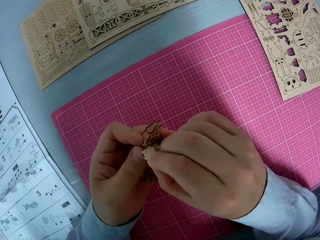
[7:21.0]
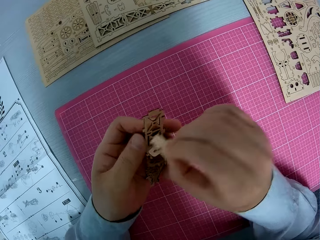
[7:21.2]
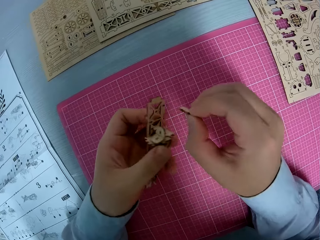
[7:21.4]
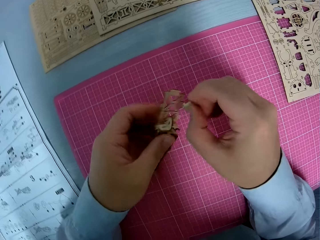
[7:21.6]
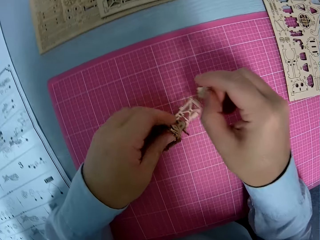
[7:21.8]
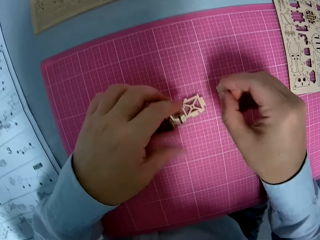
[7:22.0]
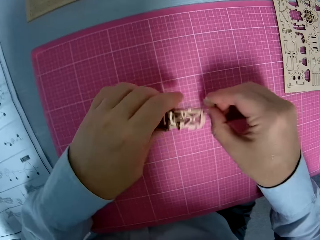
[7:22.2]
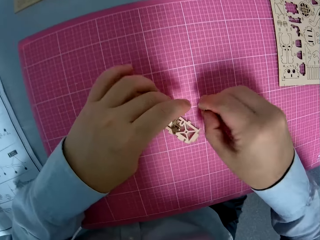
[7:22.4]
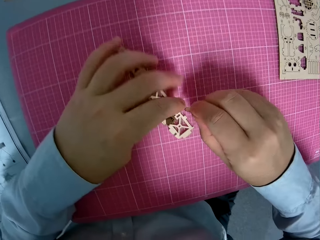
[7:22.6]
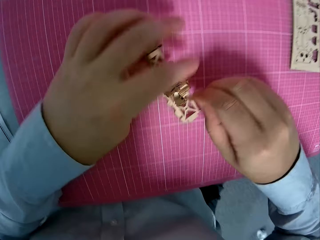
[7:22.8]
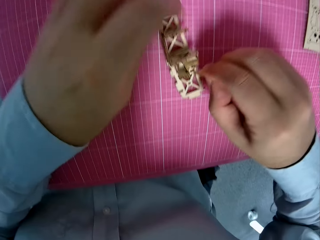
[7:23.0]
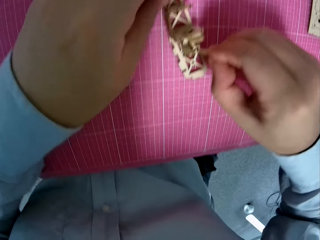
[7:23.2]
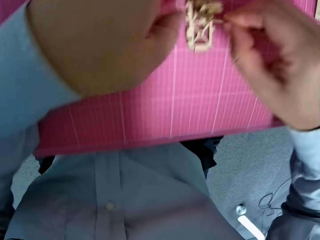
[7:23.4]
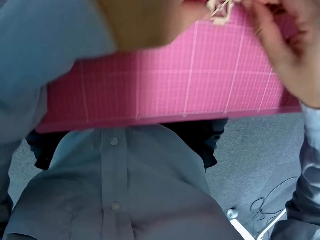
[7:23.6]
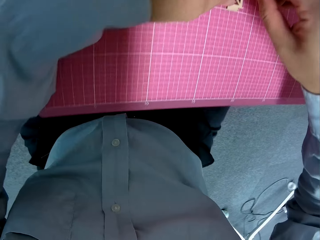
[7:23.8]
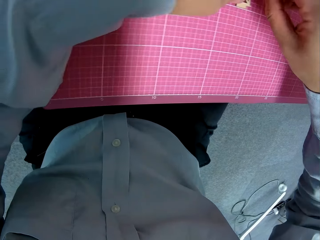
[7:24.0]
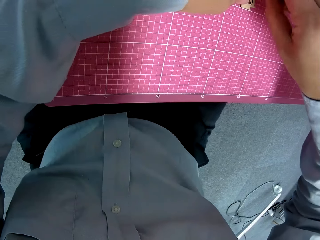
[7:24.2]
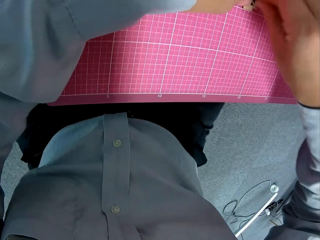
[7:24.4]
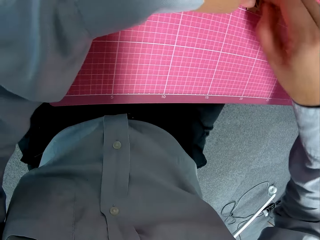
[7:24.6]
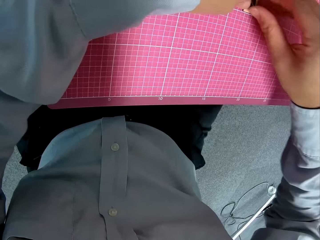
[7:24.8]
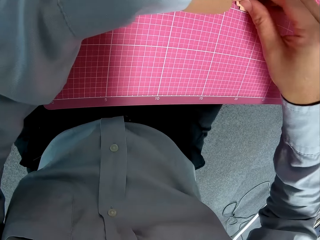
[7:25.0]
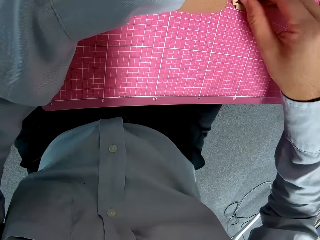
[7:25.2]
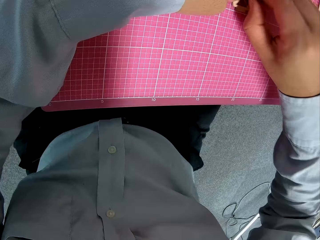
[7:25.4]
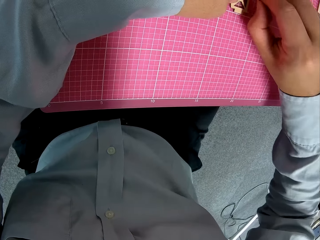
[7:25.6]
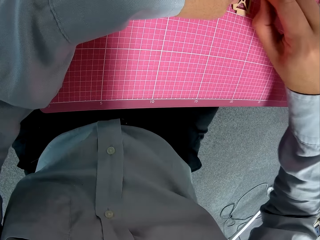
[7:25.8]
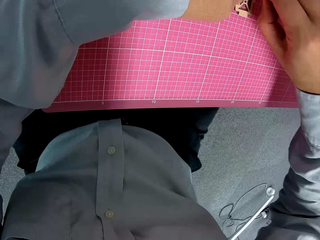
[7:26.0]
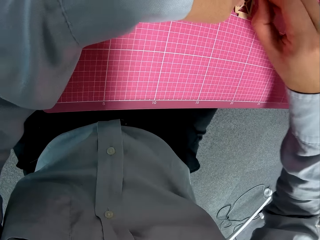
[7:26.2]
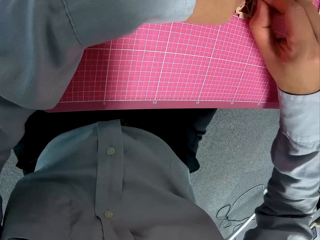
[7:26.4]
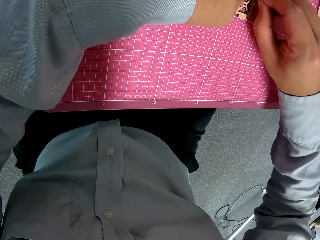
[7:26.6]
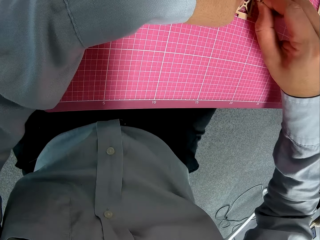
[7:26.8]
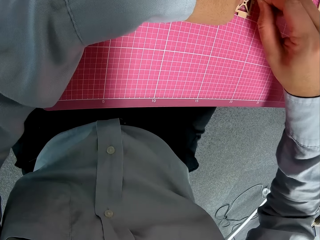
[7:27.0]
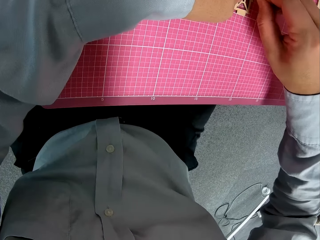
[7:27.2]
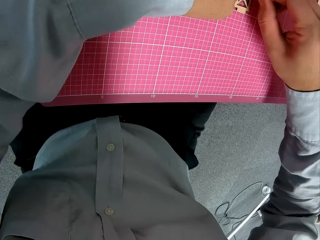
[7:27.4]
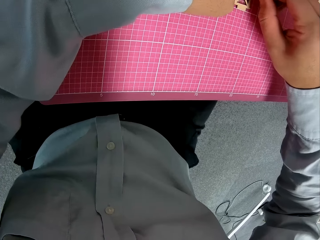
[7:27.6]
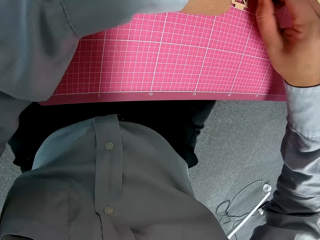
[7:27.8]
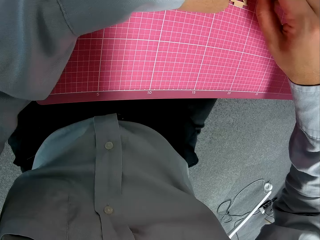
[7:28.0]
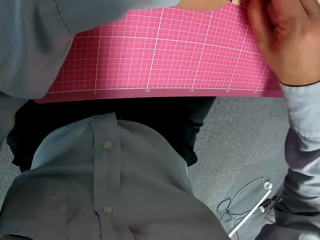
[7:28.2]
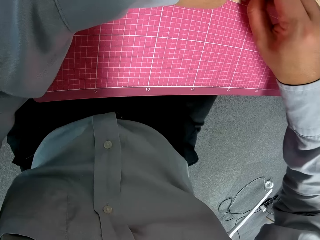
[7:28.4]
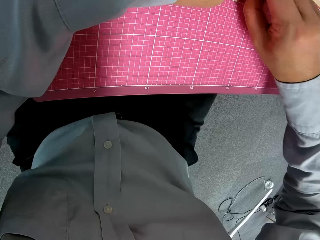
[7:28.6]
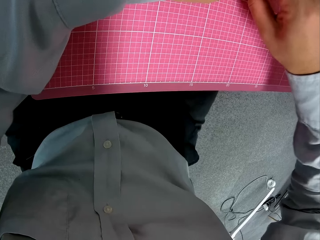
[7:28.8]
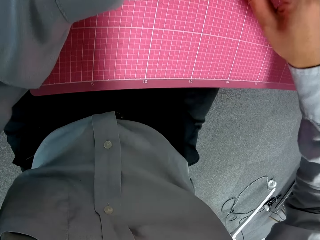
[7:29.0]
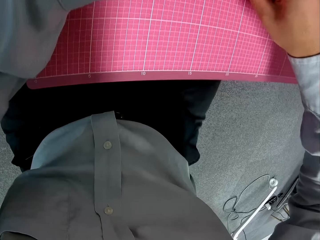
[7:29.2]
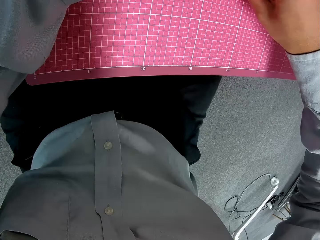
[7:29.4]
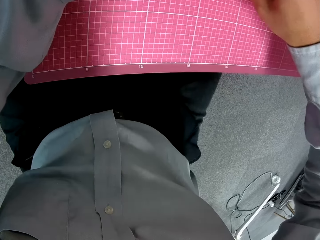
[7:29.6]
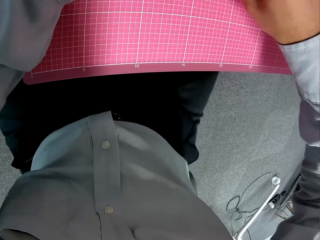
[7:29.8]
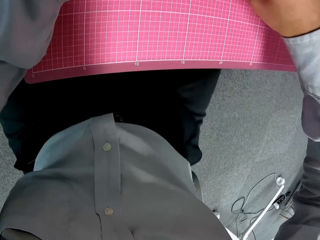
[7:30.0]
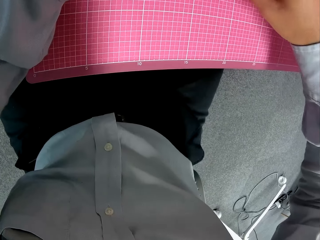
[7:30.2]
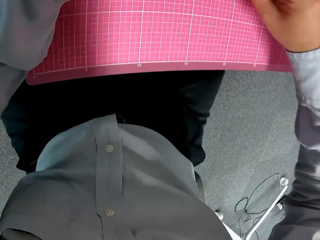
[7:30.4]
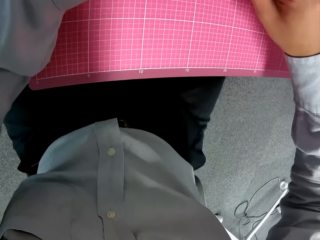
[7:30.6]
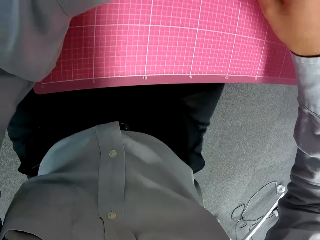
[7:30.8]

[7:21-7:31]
The camera wearer puts the craft down. They connect it.

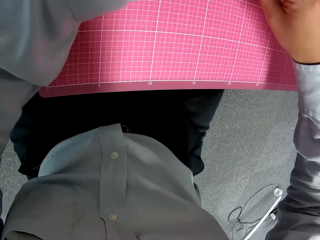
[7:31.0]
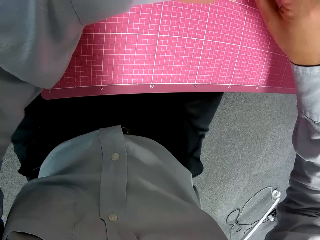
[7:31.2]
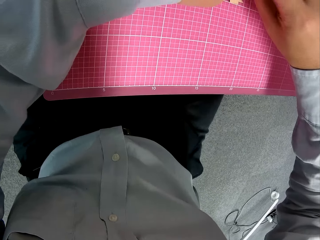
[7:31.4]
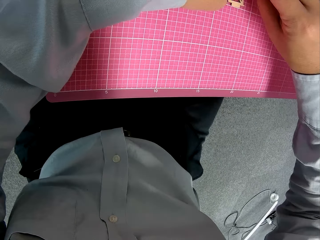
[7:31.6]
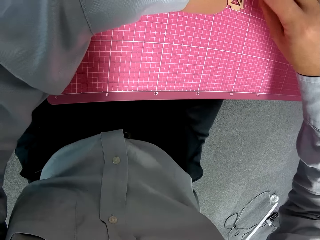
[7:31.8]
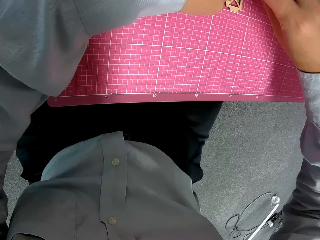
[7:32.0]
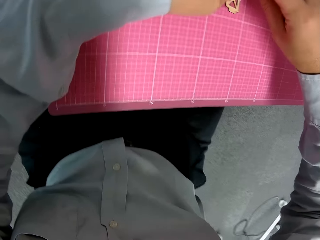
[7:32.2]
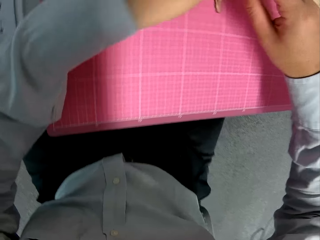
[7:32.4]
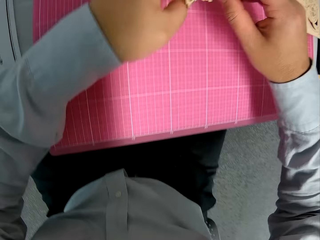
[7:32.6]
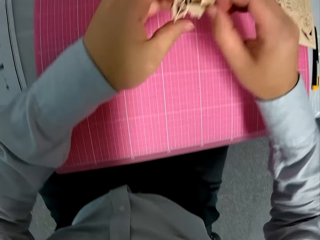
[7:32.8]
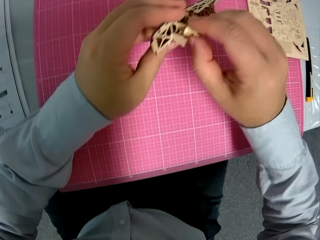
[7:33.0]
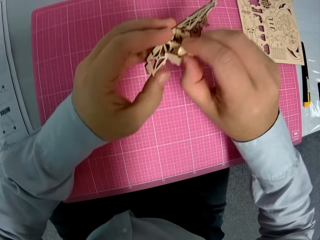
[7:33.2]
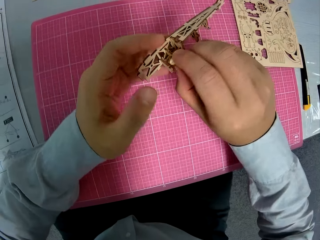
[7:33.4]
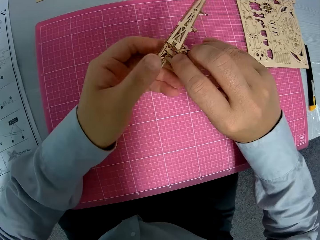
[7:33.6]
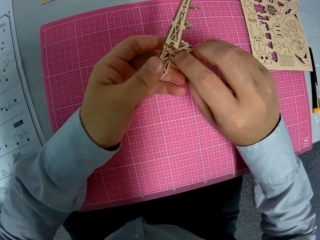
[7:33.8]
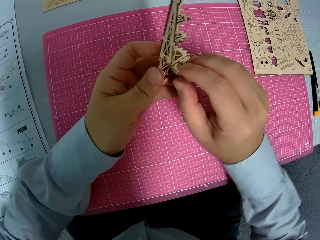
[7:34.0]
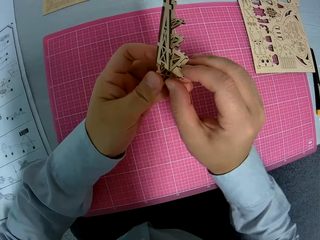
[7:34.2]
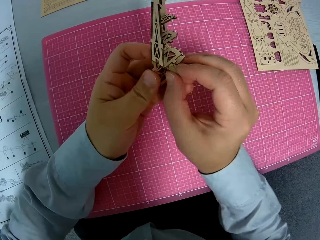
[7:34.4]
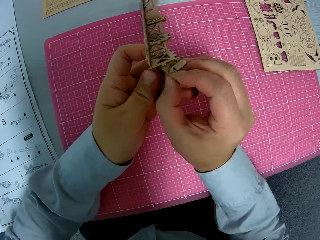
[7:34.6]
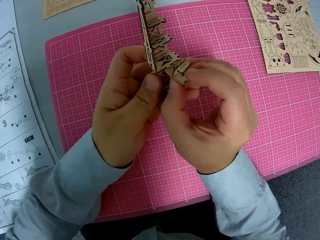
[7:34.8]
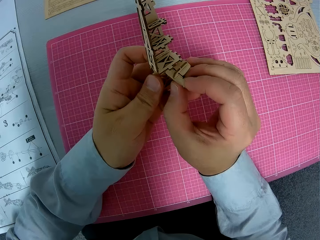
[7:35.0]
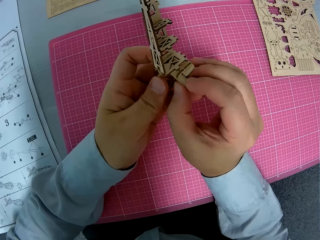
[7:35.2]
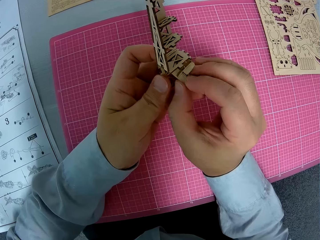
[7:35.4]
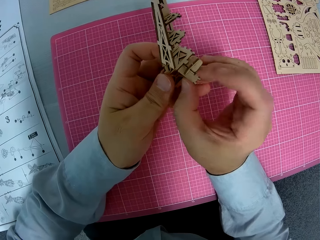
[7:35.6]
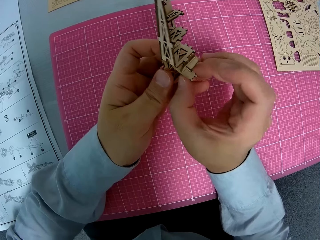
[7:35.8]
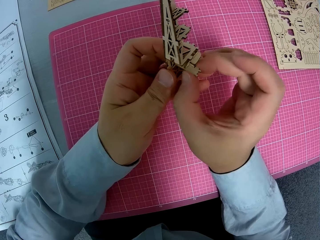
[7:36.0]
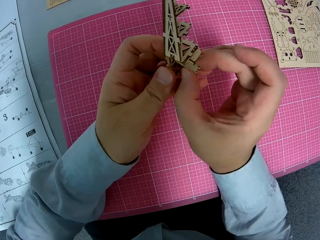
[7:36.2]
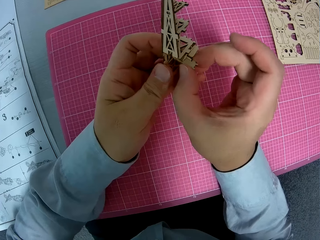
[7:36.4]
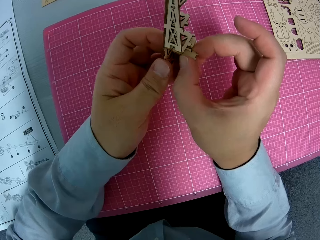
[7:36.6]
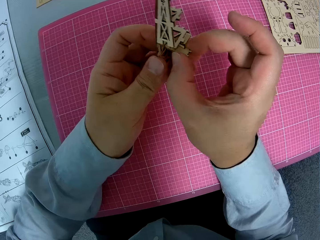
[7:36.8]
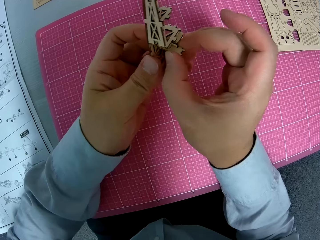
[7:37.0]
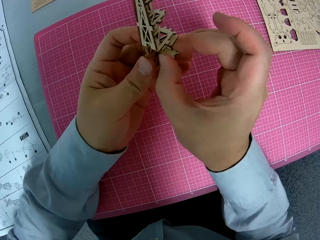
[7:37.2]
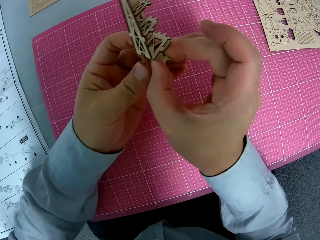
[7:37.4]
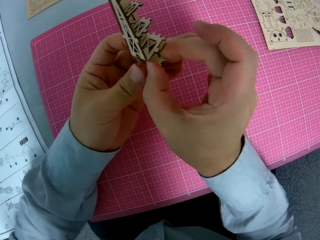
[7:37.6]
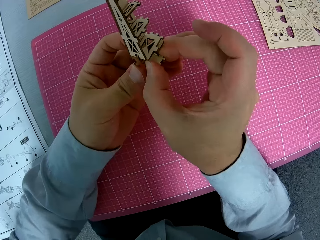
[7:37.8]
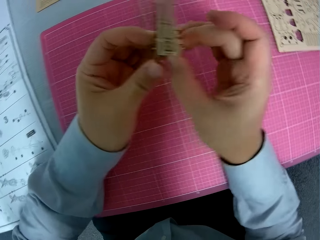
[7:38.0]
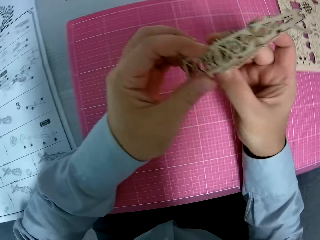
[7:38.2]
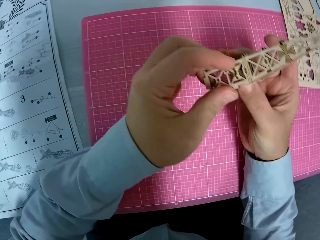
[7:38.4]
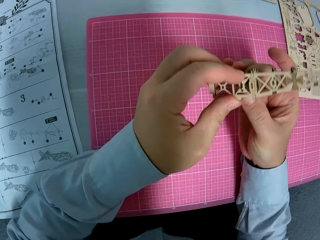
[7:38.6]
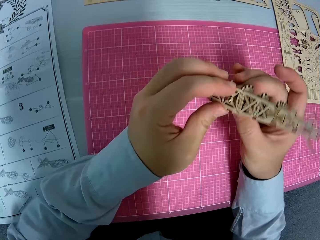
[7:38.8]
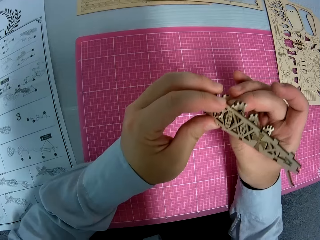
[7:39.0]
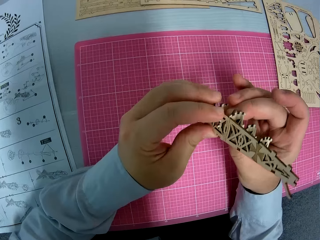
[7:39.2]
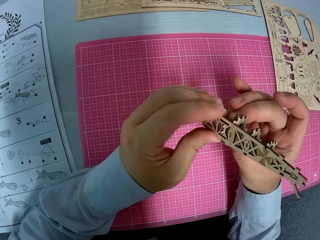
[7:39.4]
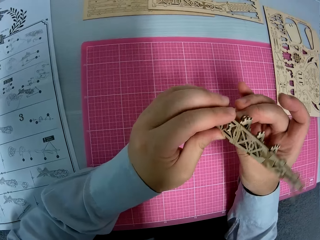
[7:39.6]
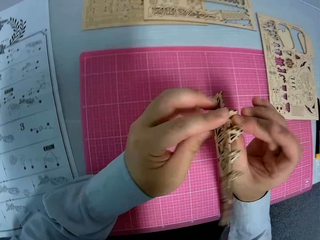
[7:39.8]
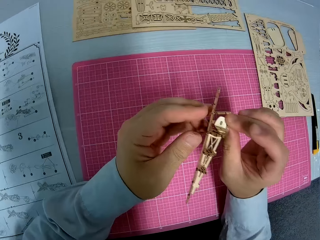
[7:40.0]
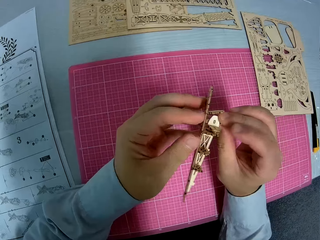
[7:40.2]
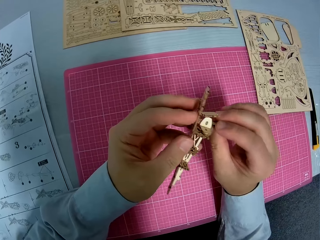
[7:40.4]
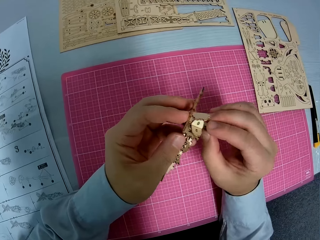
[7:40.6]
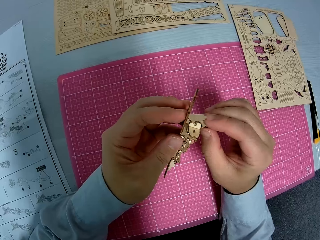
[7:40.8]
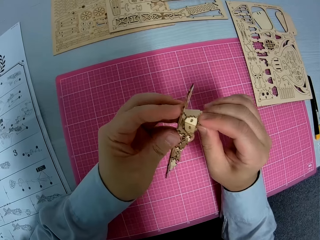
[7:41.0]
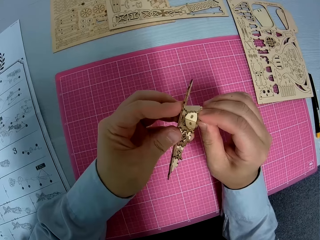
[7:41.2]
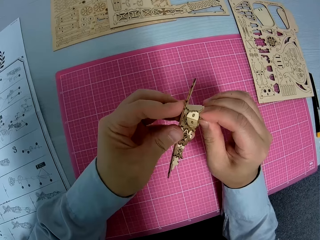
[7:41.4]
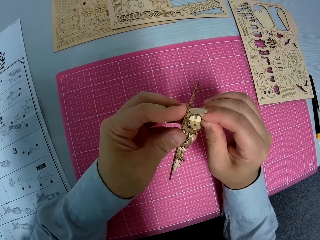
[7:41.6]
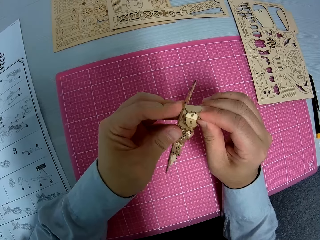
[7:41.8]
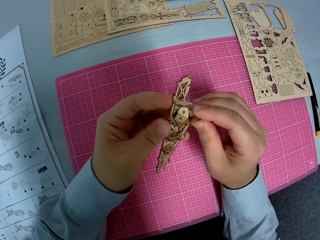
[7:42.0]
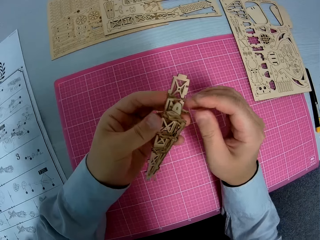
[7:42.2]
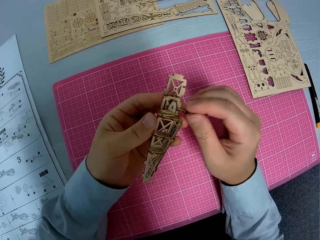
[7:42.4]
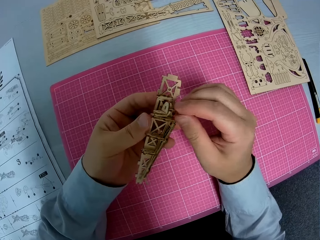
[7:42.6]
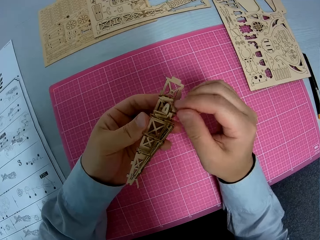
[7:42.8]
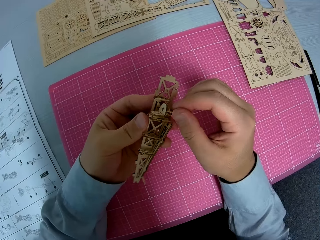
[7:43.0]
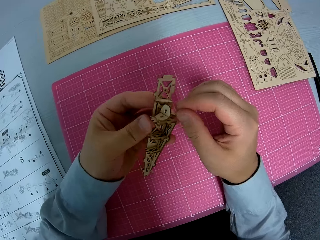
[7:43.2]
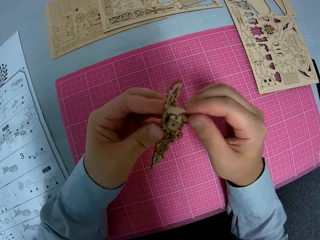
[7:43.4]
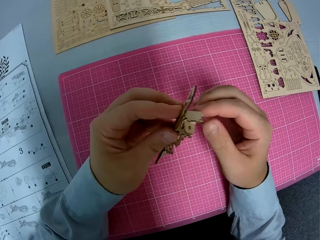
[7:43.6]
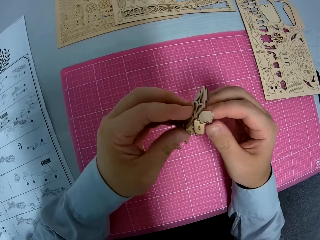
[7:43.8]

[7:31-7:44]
The camera wearer lifts the crafts. They turn the crafts. They connect the crafts. They turn the craft. They turn it again.
